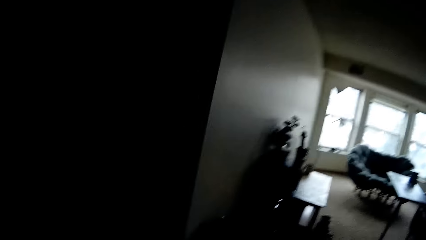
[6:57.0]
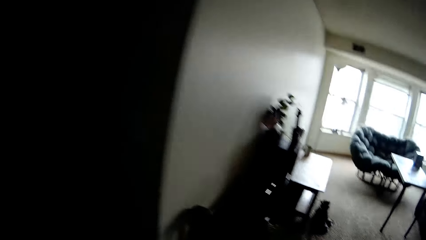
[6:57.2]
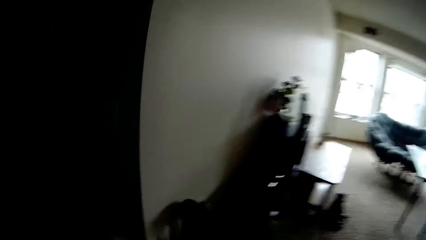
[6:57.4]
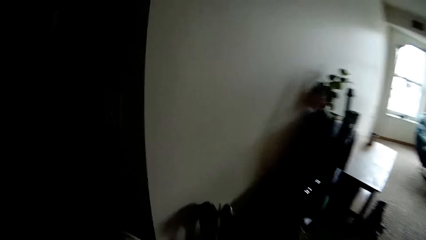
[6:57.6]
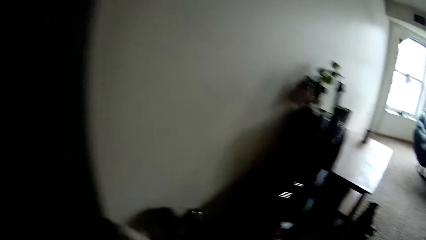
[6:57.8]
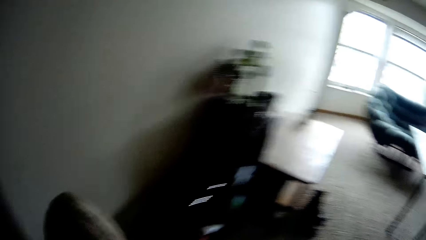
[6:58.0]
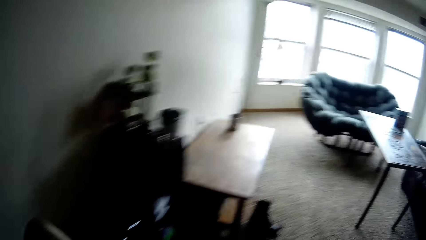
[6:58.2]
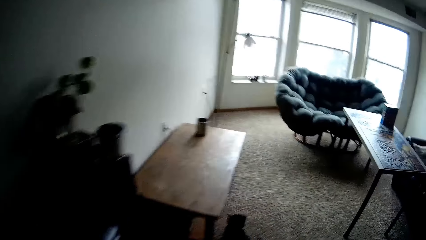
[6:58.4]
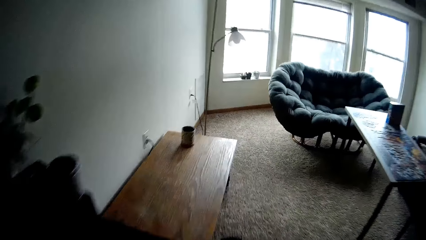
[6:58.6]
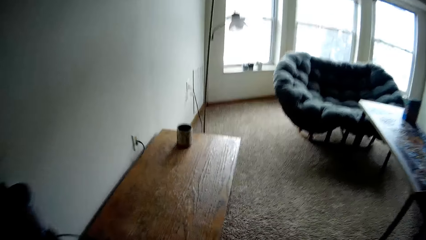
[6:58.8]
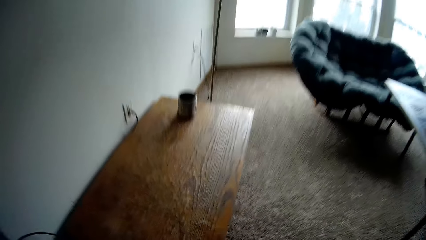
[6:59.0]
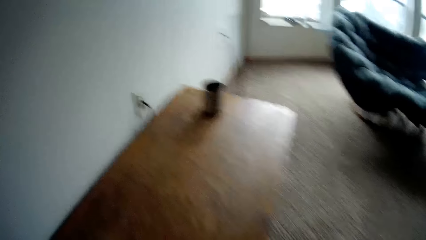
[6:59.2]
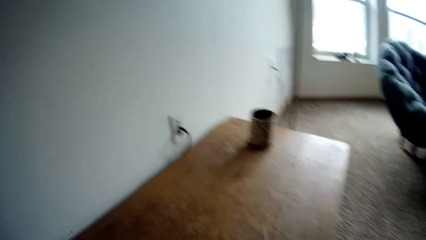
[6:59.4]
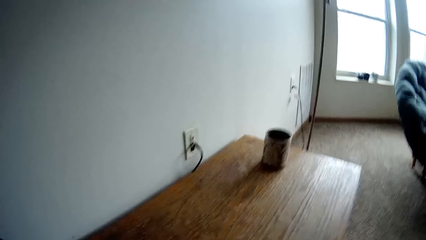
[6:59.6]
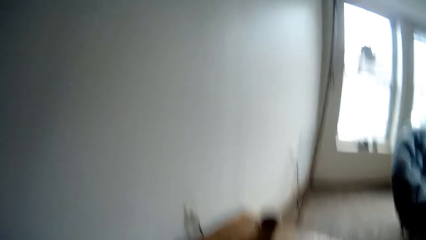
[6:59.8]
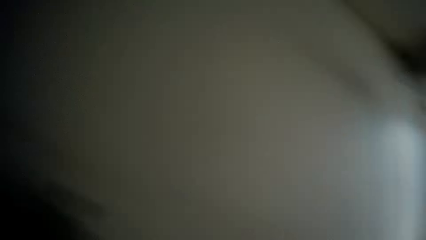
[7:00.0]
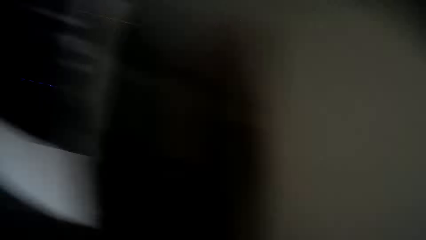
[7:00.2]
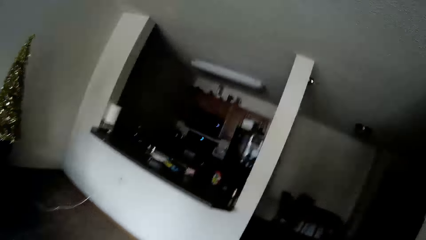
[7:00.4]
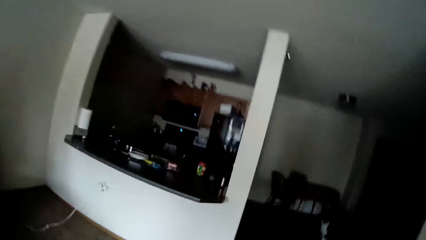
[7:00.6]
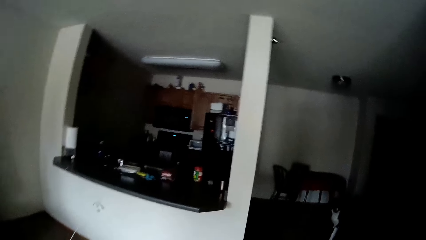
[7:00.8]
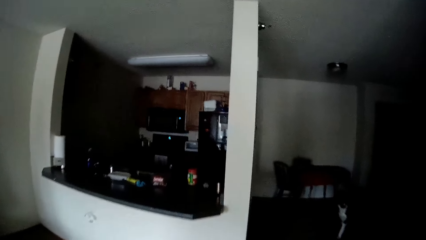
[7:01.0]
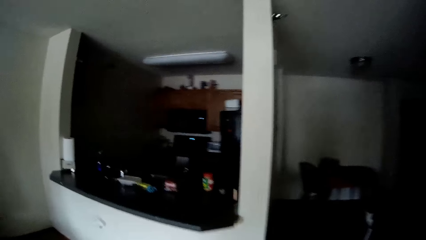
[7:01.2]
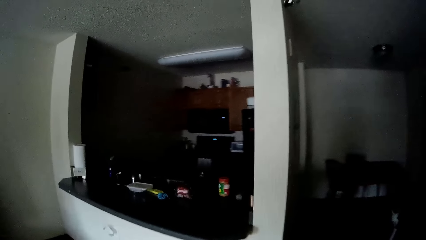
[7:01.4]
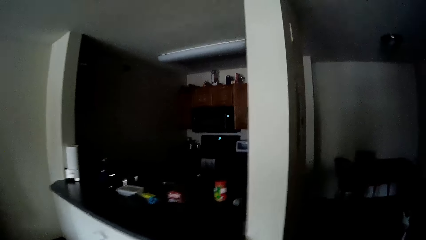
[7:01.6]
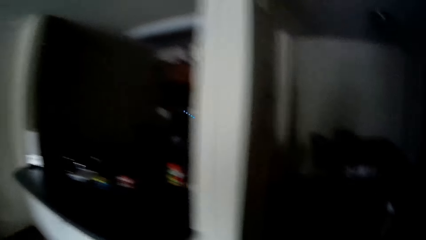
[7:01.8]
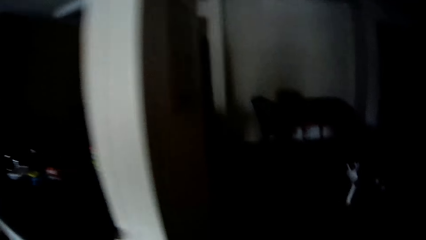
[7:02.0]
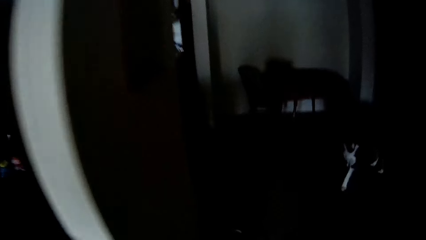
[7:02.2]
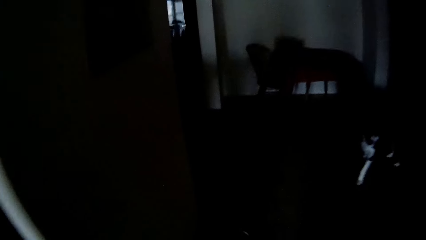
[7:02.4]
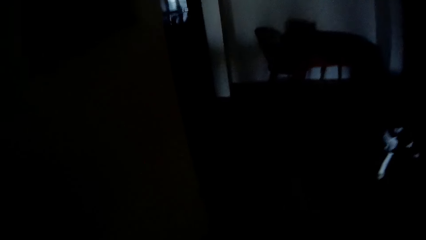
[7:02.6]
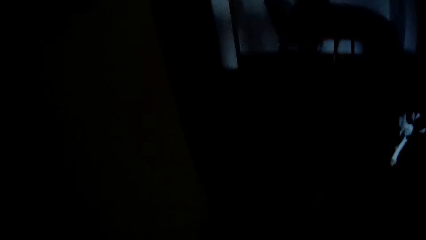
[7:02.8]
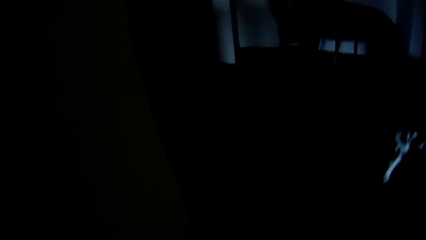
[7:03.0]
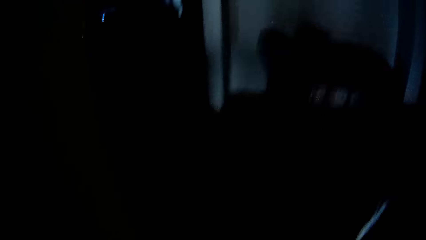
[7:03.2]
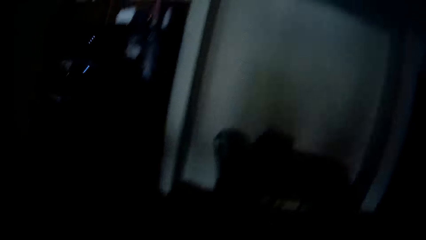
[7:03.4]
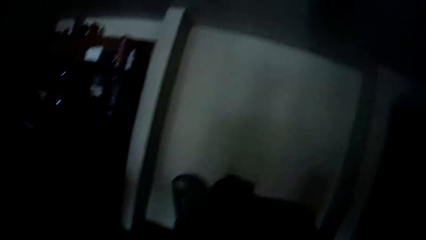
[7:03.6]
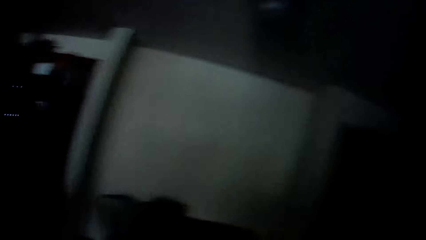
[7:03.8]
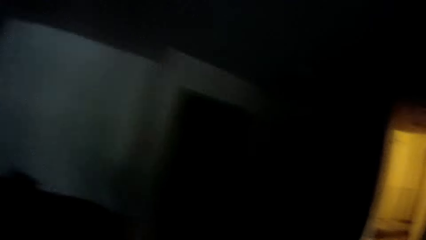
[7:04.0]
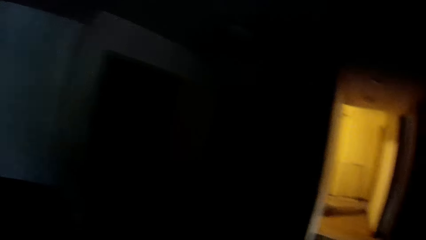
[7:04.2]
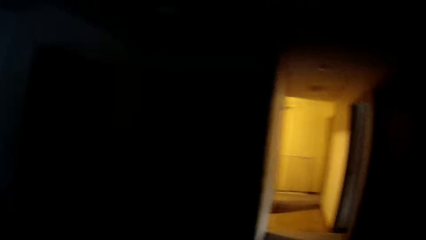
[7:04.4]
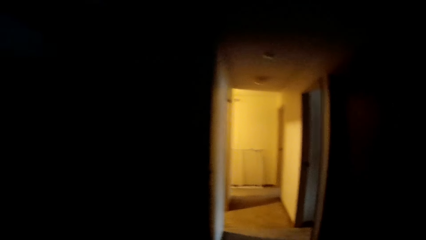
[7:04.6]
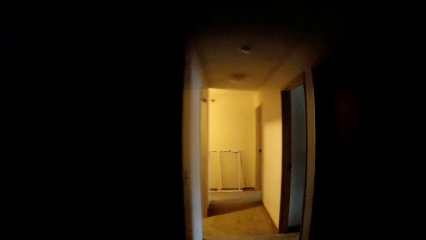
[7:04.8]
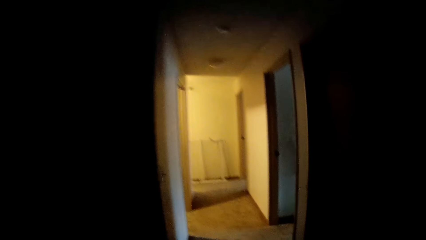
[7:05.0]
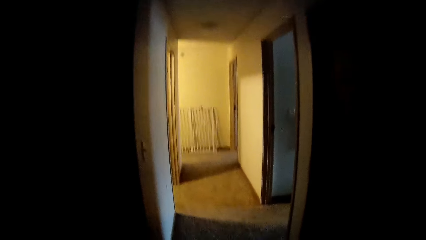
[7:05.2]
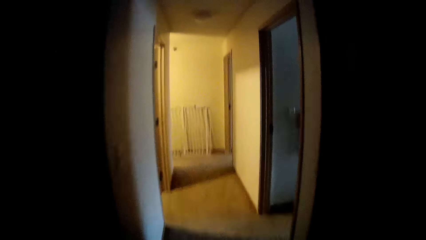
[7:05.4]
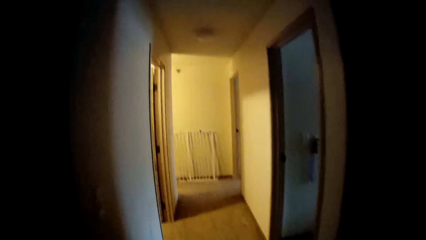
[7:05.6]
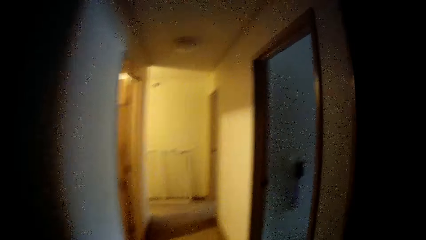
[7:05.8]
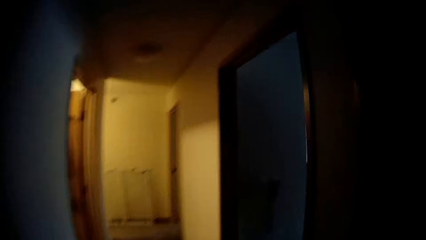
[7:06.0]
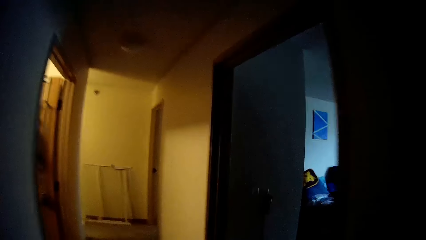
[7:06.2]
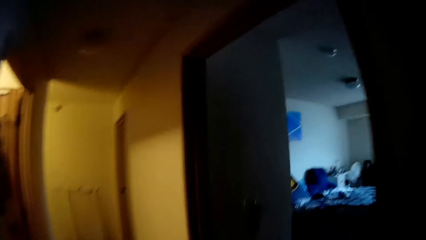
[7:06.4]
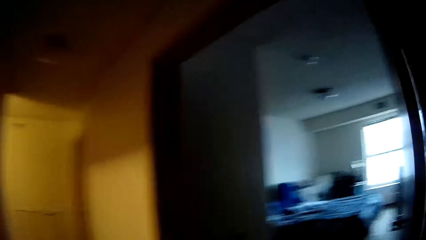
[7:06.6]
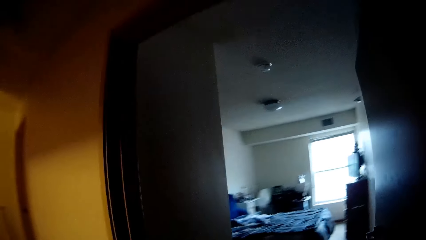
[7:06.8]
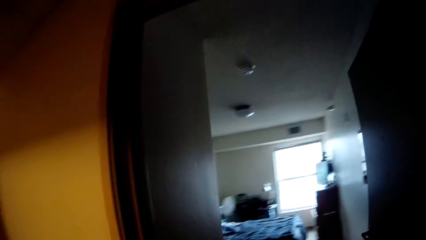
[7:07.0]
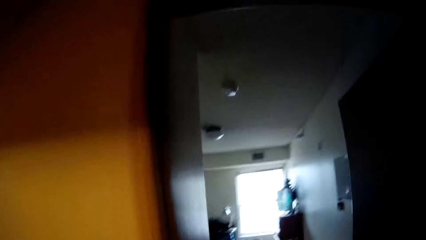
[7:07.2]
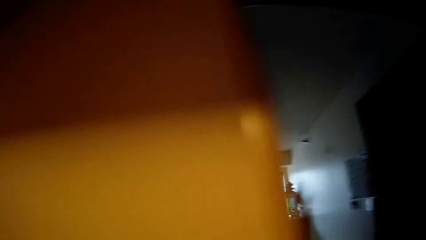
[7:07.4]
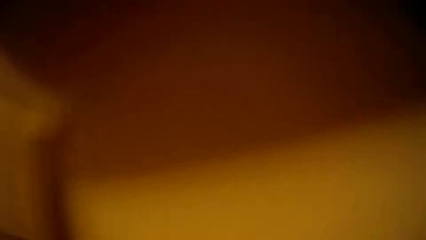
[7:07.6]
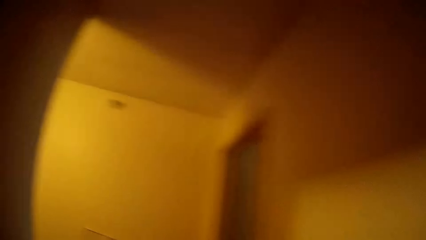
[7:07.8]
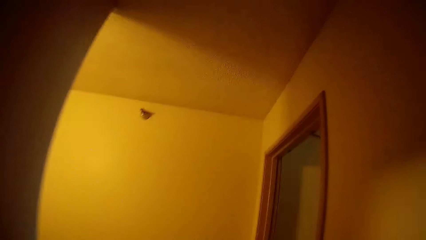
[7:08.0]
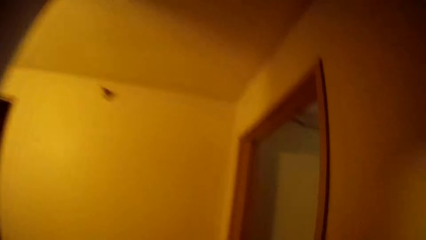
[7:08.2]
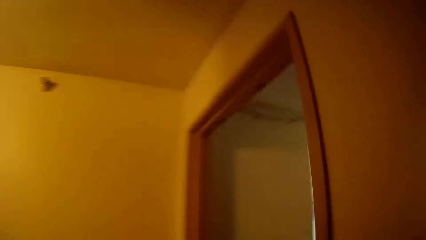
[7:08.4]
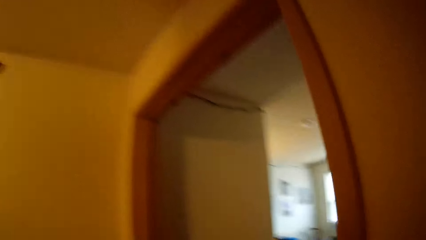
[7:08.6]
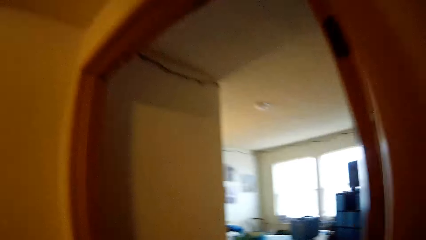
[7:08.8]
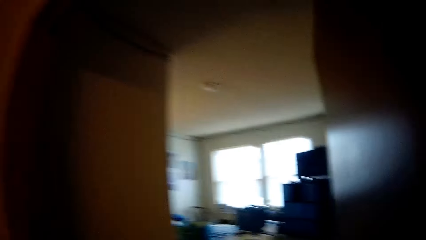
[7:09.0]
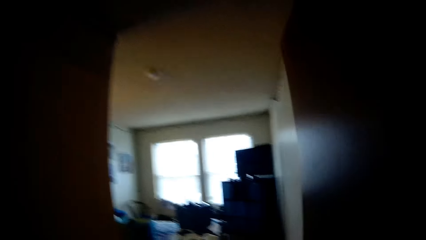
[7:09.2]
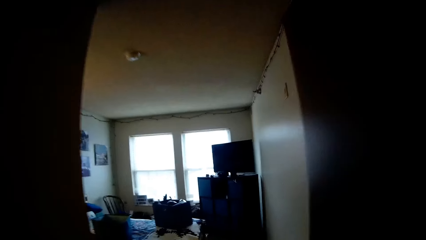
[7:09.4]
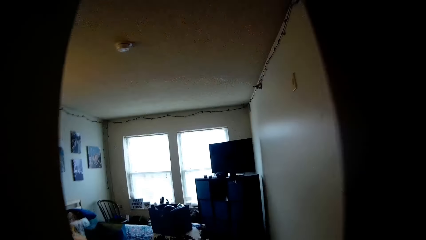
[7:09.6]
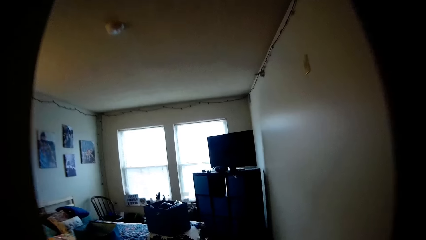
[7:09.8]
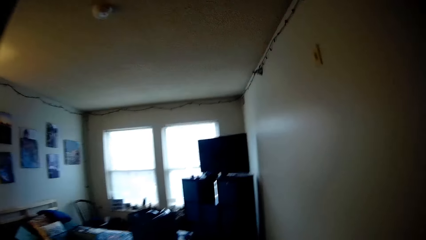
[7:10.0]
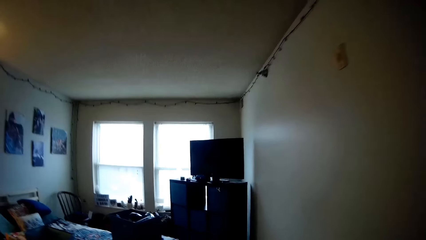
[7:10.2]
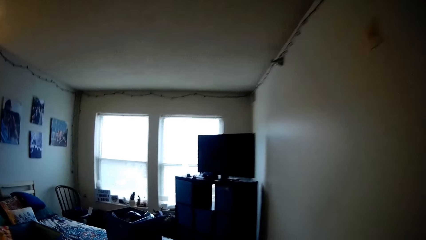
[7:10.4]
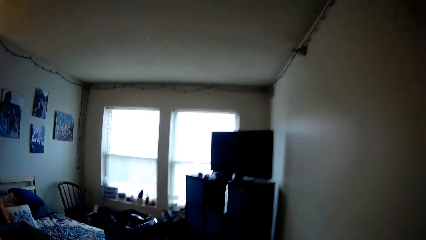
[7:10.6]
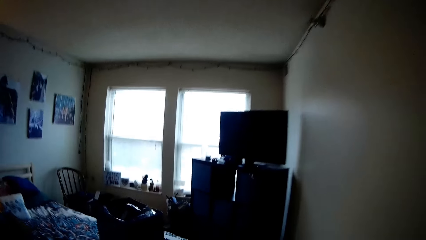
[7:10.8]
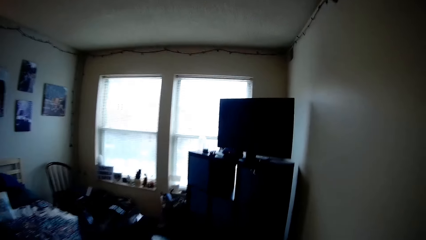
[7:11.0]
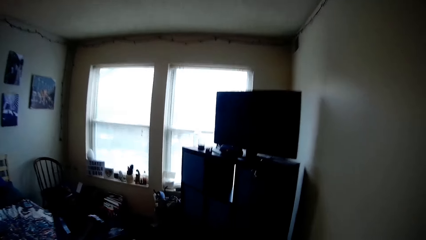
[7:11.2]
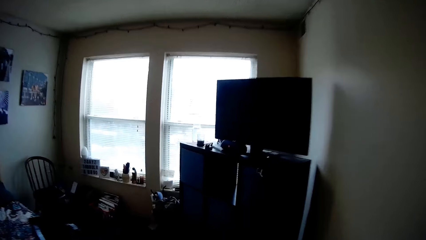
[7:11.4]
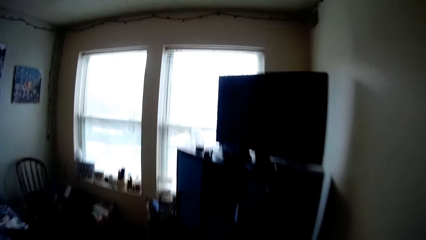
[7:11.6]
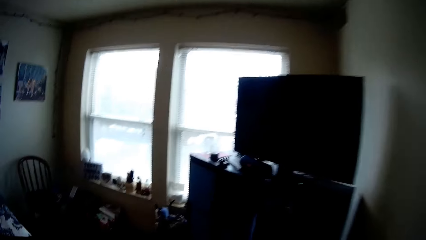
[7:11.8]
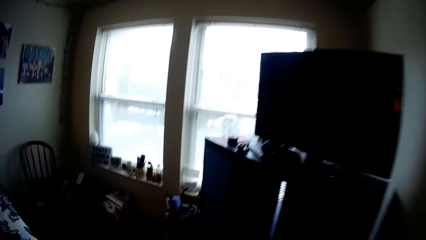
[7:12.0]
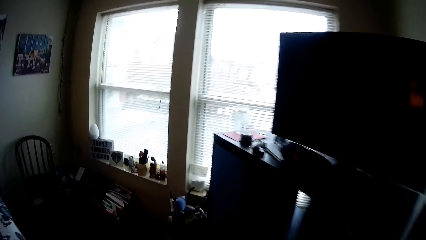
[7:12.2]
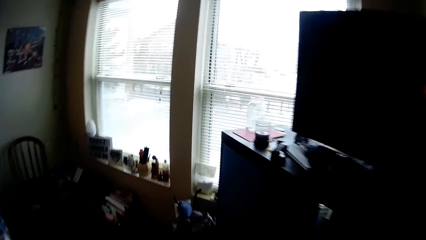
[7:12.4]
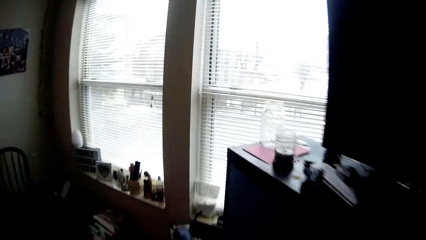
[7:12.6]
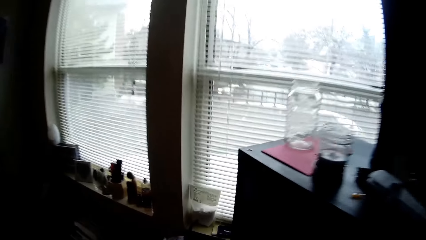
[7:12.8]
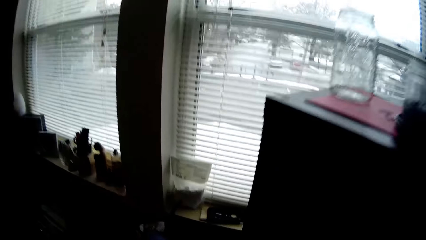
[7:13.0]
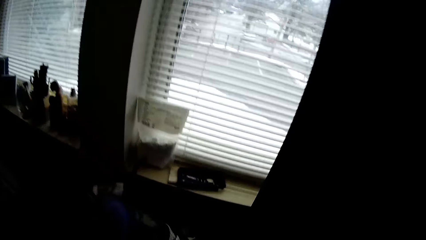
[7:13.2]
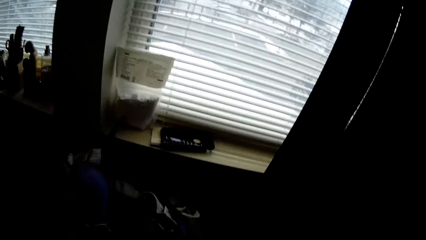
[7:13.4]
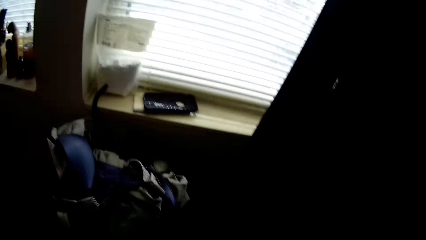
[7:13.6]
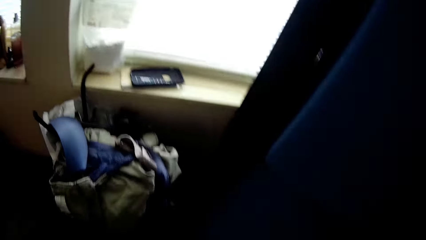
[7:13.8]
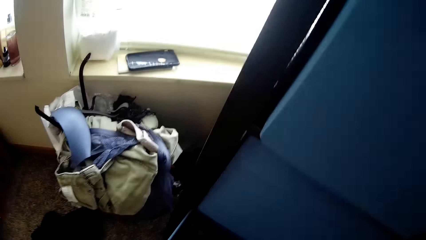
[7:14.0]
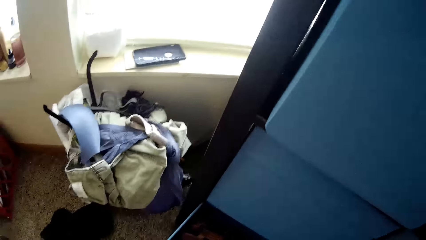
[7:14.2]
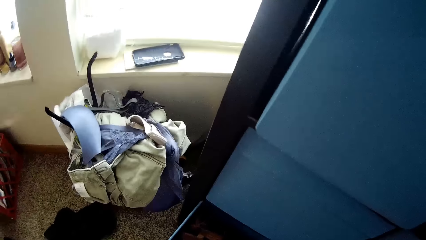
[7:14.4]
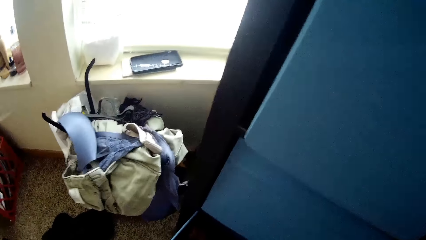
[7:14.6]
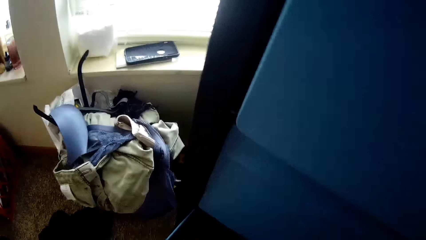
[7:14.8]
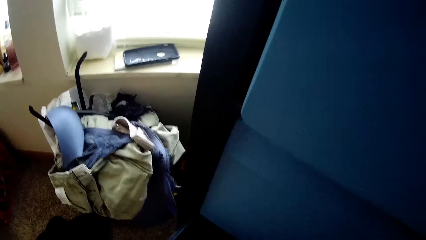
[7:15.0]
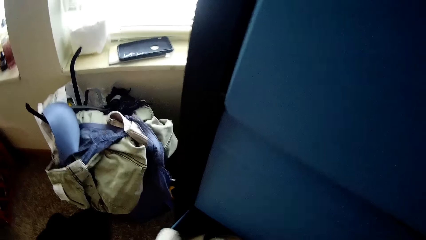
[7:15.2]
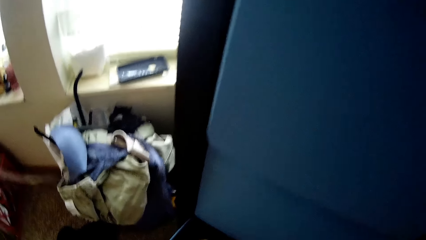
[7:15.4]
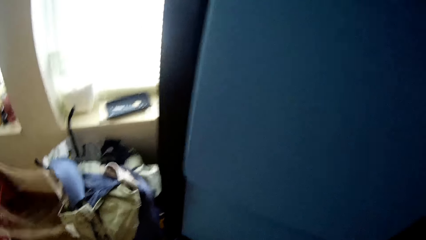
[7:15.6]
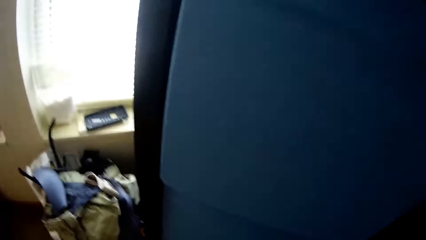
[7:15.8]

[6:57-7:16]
The camera wearer walks in the house. They walk towards a bedroom.
